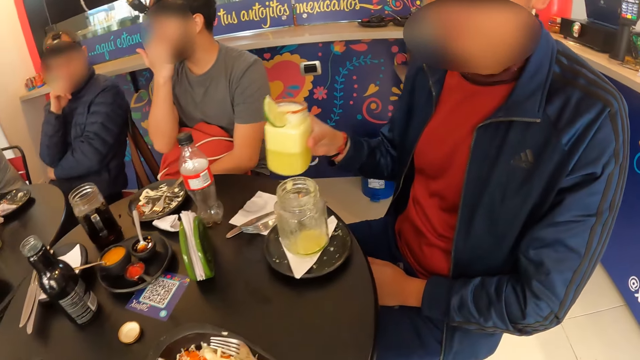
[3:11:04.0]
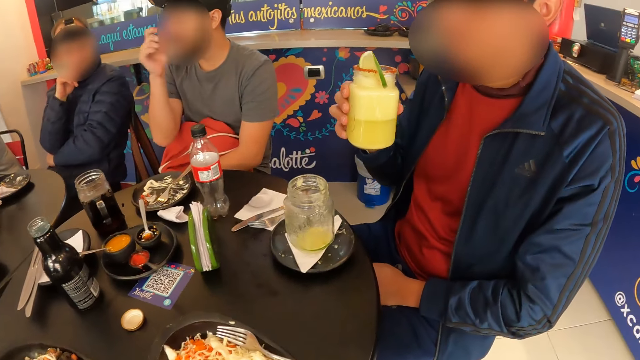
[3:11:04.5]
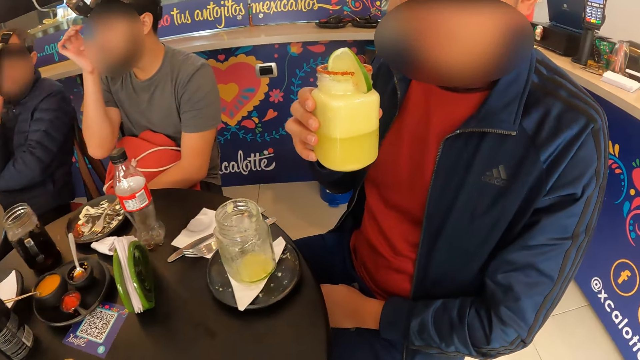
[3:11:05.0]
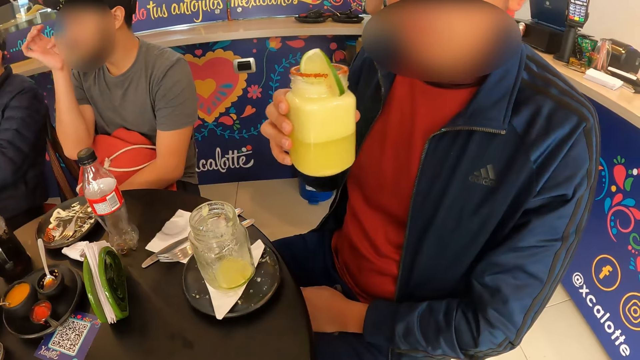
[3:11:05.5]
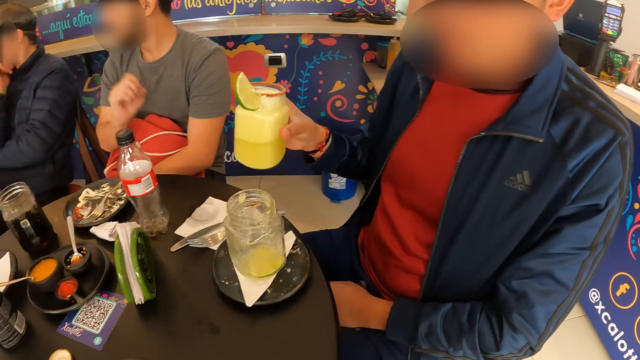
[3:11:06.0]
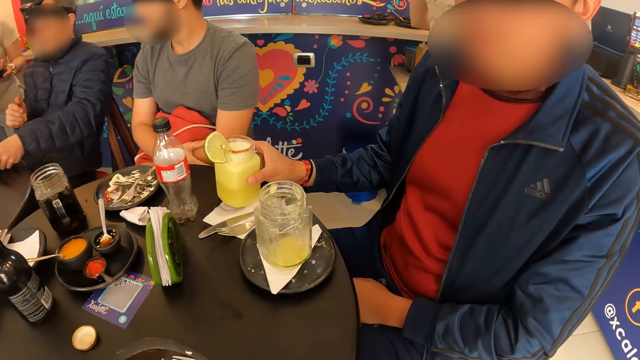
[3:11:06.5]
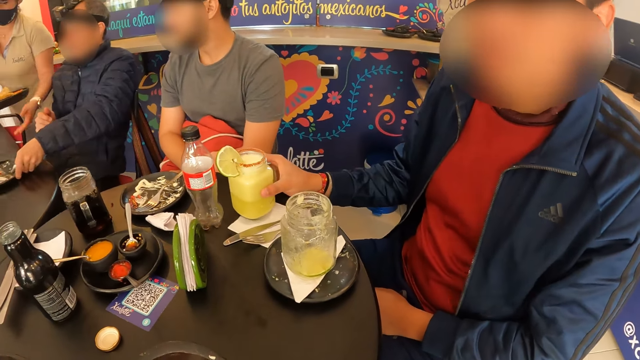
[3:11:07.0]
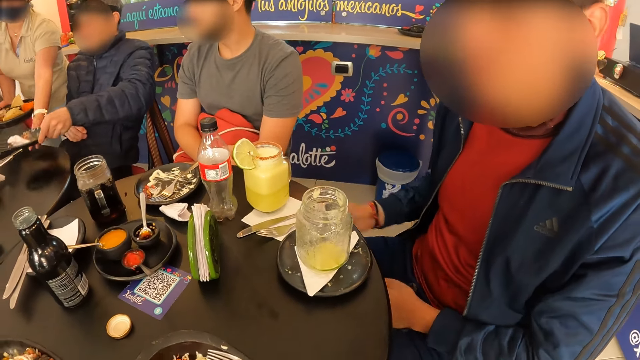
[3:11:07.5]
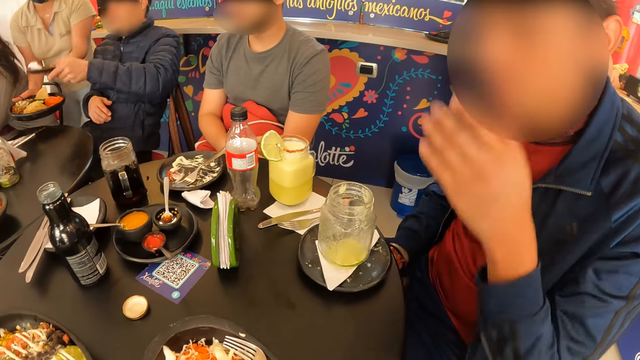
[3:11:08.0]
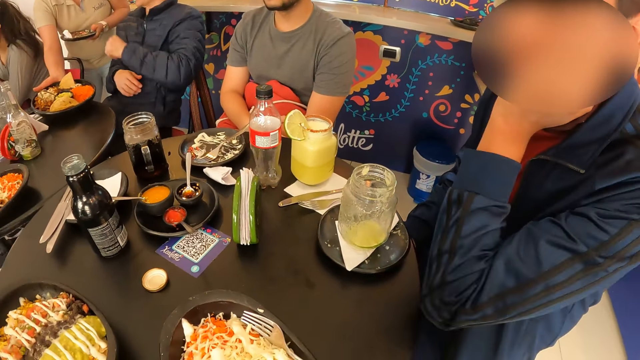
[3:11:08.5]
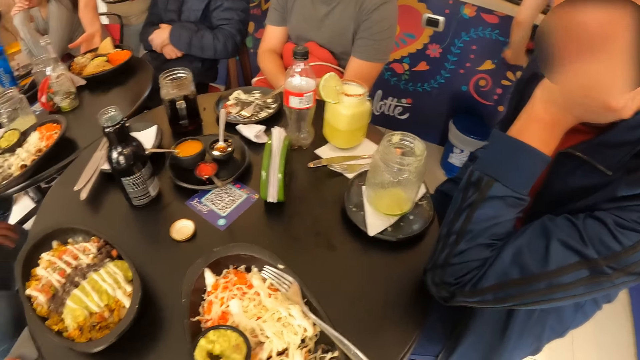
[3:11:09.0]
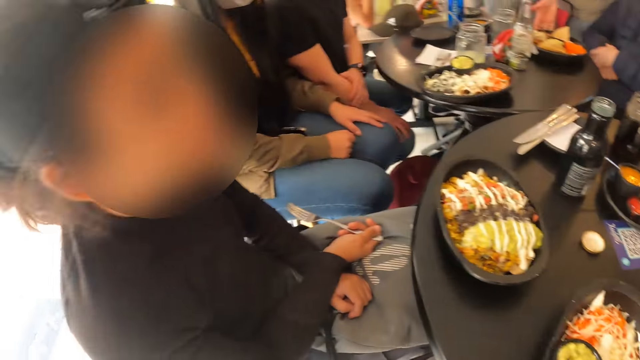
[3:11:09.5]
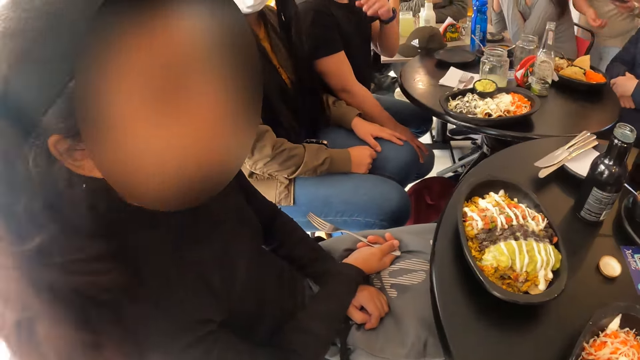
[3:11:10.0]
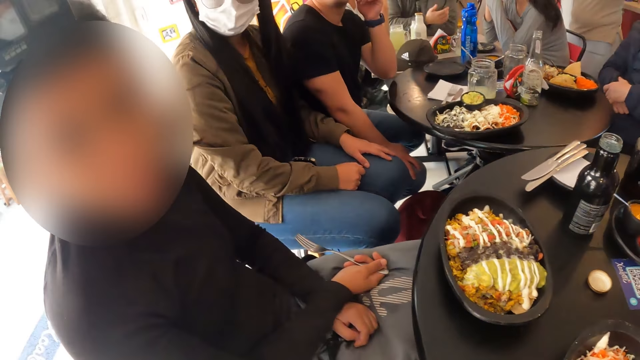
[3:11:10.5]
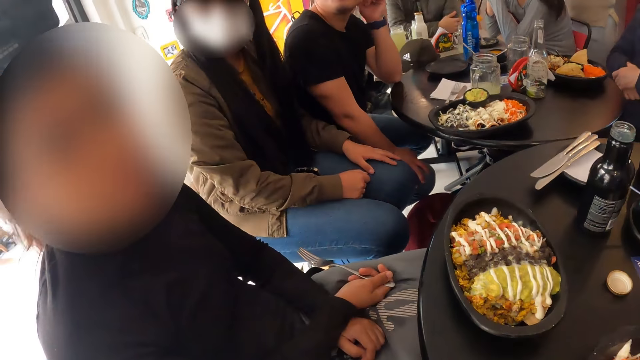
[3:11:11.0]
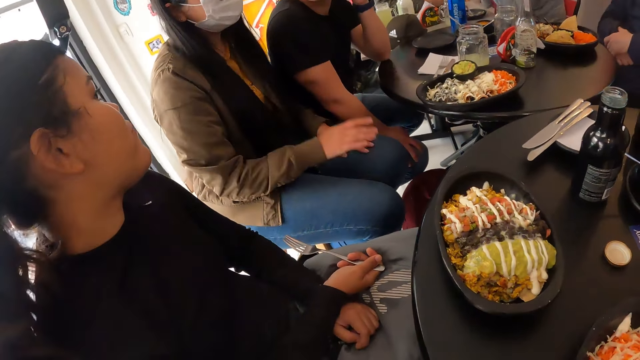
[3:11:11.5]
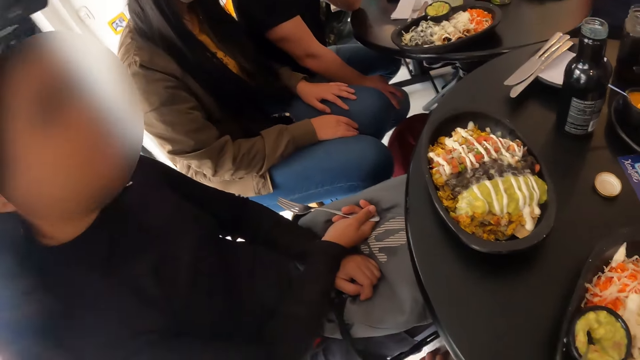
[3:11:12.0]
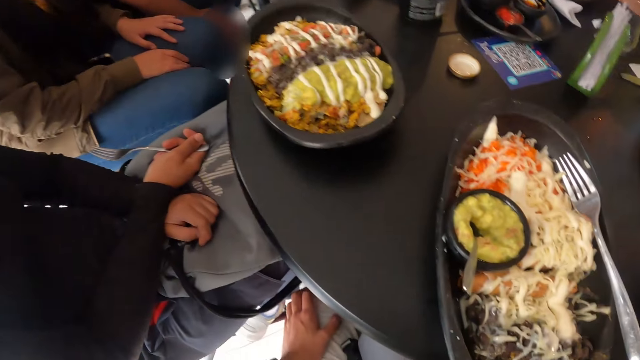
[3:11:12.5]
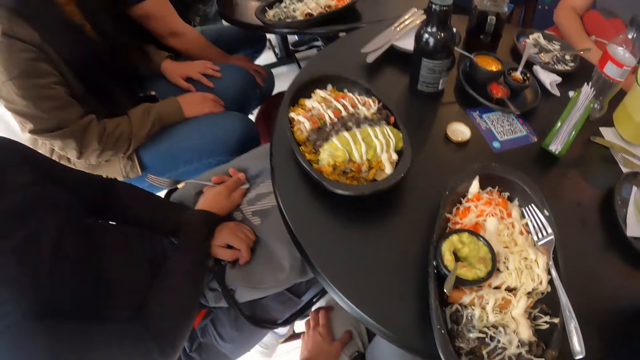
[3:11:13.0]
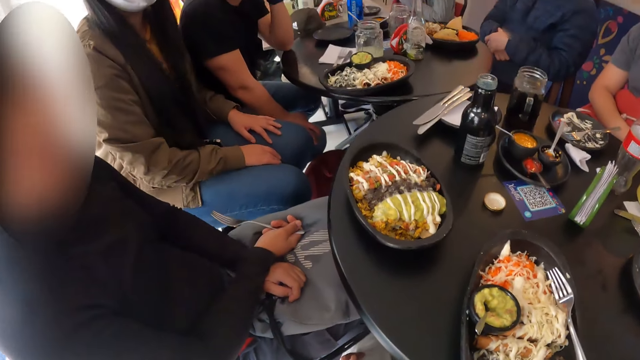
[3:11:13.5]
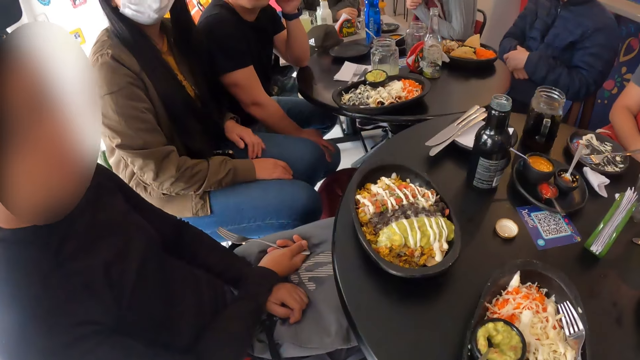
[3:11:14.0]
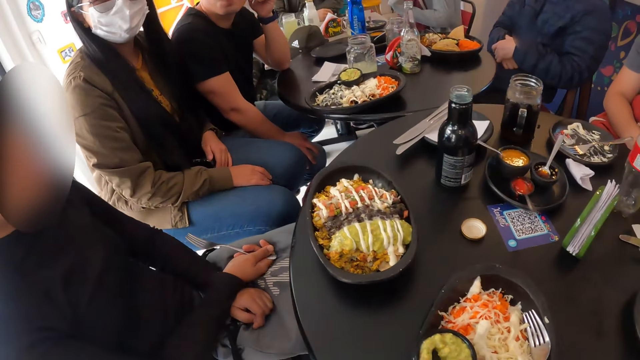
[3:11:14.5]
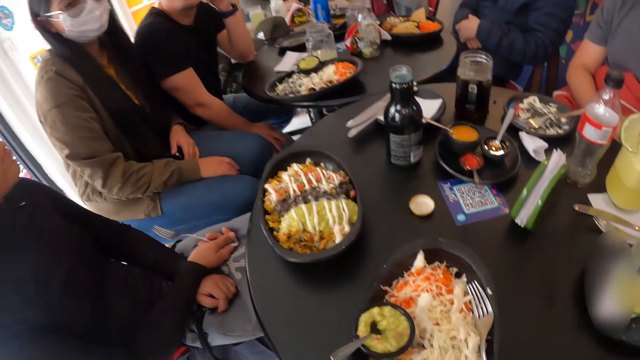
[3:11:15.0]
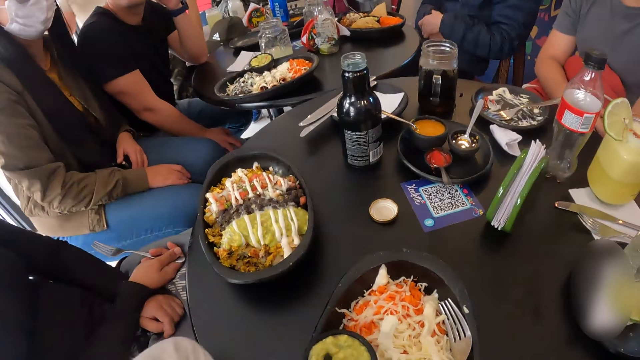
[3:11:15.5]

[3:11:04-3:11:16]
A man sniffs a drink. The camera wearer drops a mug on the table. The man places the cup in his right hand on the table. The man removes his right hand from the cup on the table. The man lifts his left hand from his leg. The man takes the facemask from his left hand with his right hand. The man places his left hand on his face. The man rests his left hand on the table. The camera wearer looks around the table.

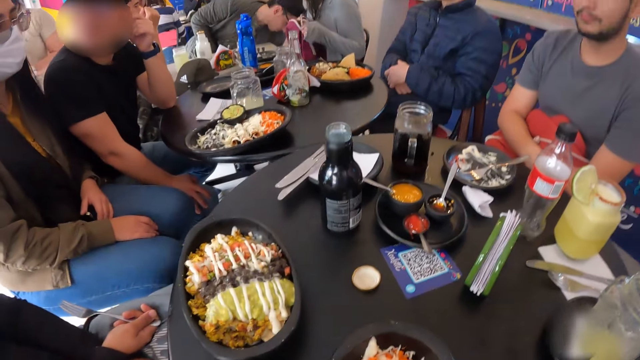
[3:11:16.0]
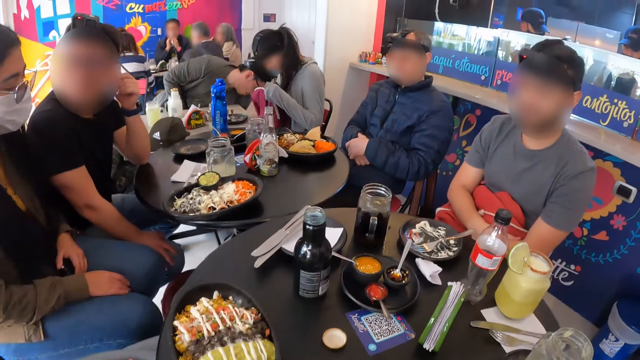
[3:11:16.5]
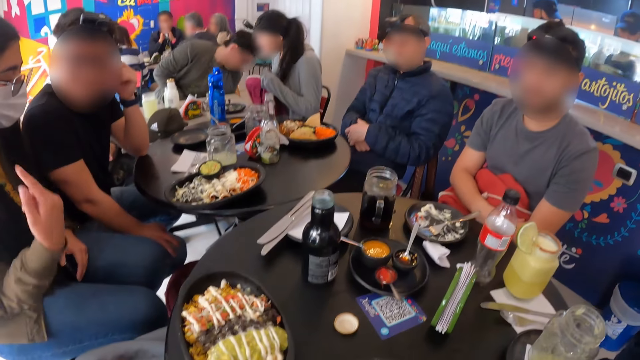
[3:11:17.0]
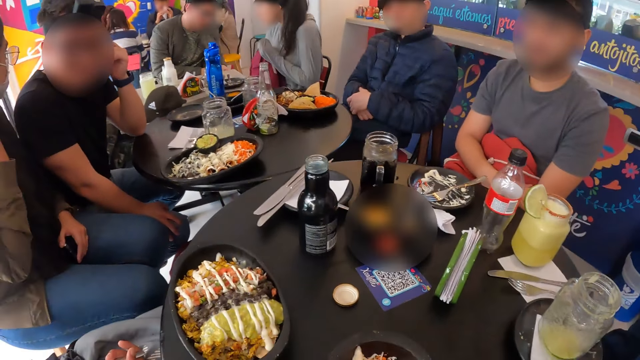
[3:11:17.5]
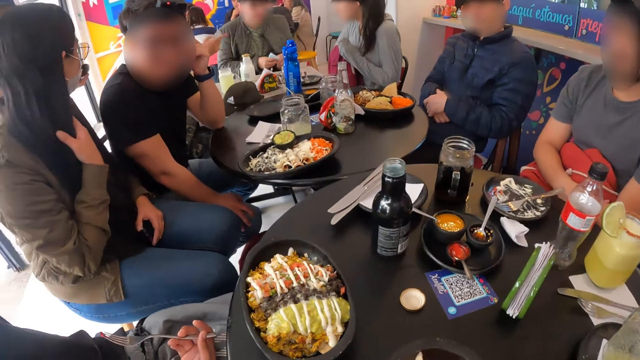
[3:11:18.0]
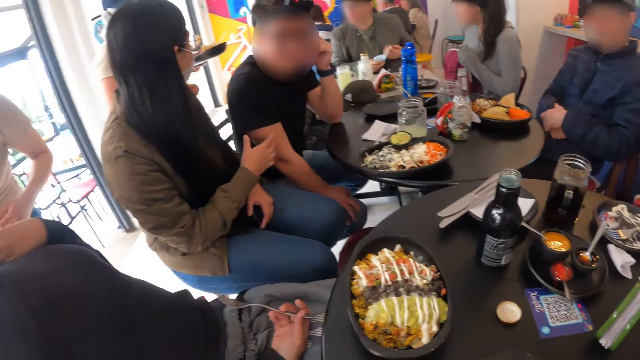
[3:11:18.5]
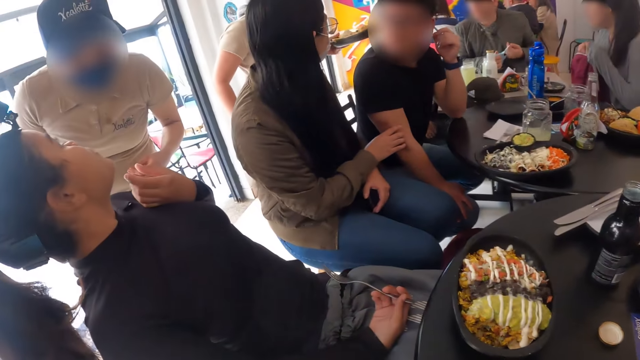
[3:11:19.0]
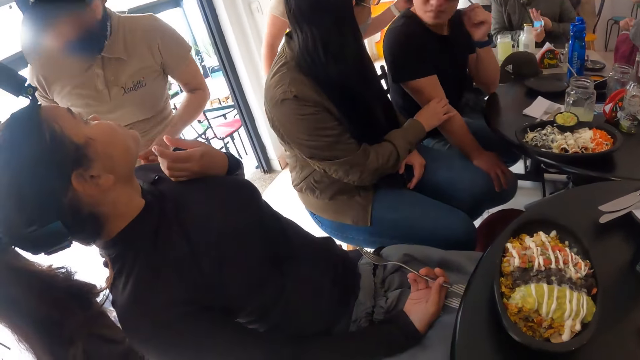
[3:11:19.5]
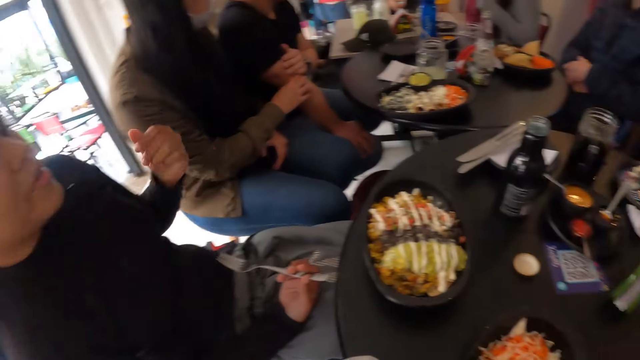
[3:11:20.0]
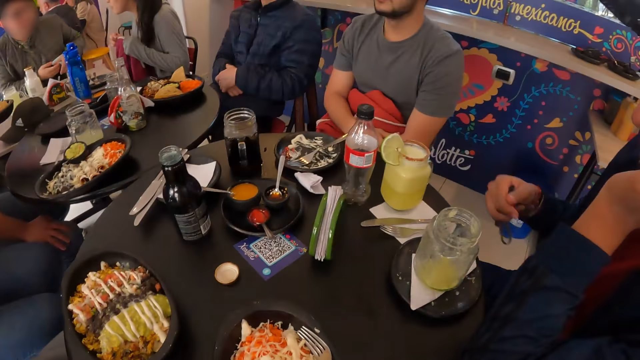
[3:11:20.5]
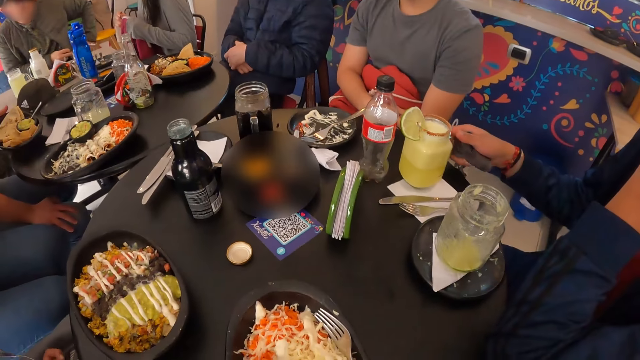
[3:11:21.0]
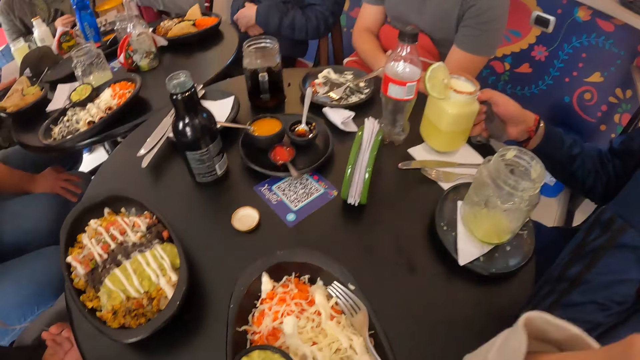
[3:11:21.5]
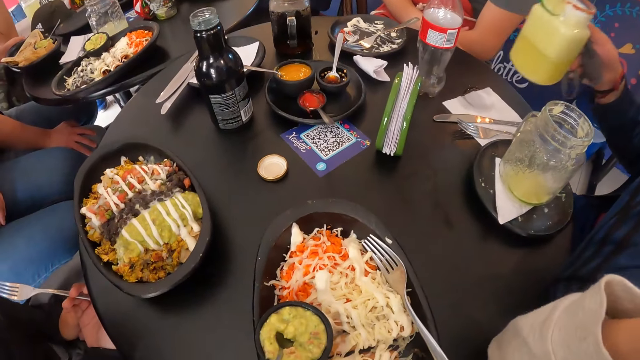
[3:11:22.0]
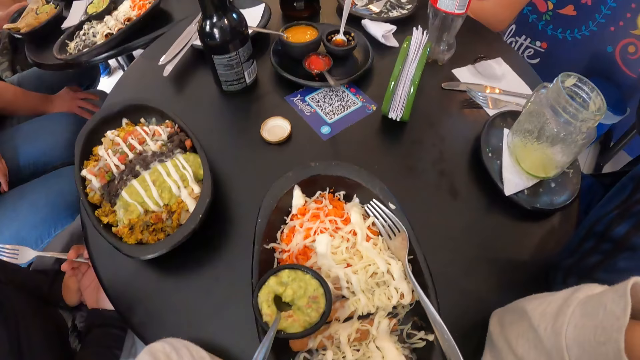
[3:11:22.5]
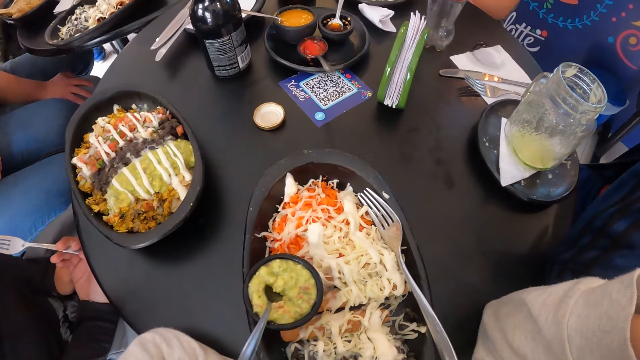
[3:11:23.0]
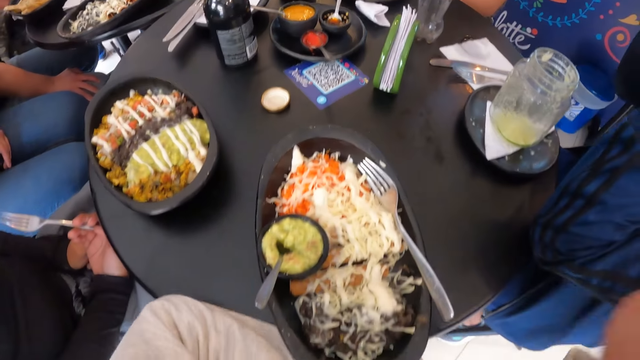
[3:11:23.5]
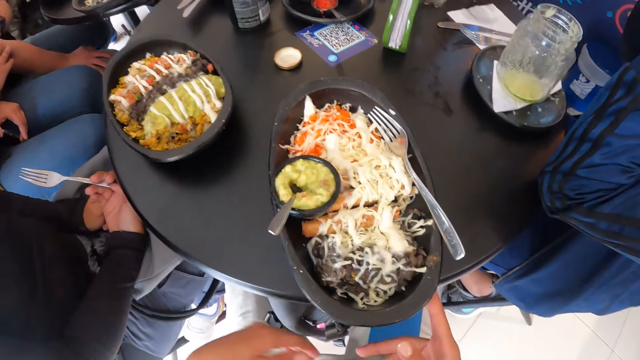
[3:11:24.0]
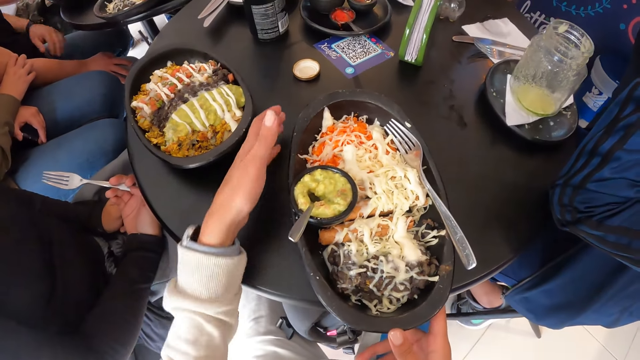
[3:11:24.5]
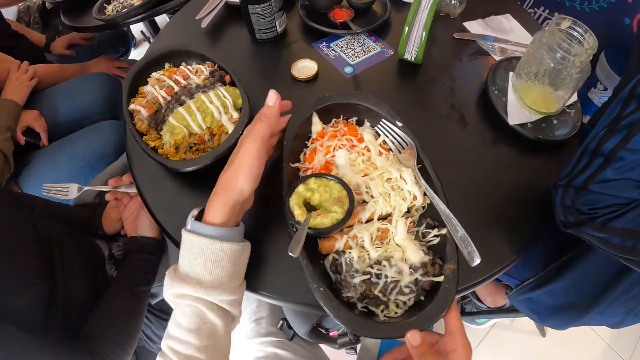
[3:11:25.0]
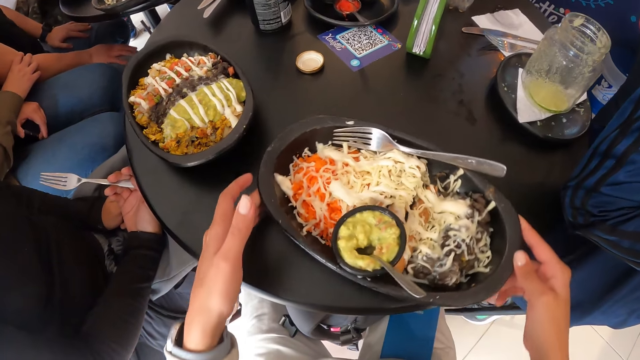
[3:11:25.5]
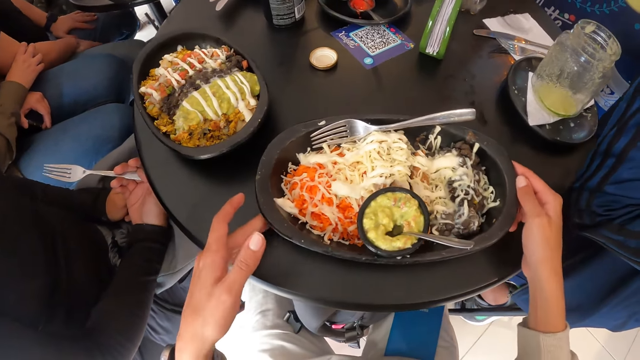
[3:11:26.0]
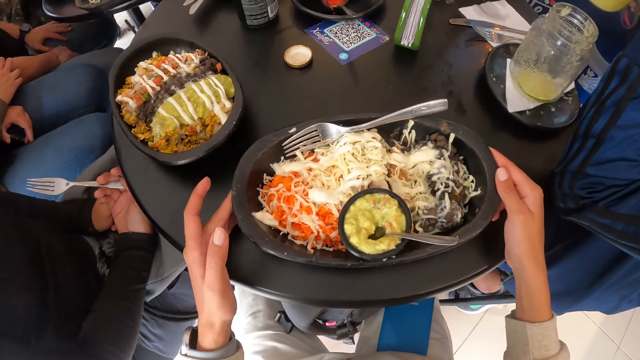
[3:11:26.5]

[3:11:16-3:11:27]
The man picks up the cup or mug from the table with his right hand. The camera wearer drinks from the mug. He removes his right hand from the table, removes his left hand from the table, and places his right hand on the plate on the table. He turns the plate on the table with both hands.
